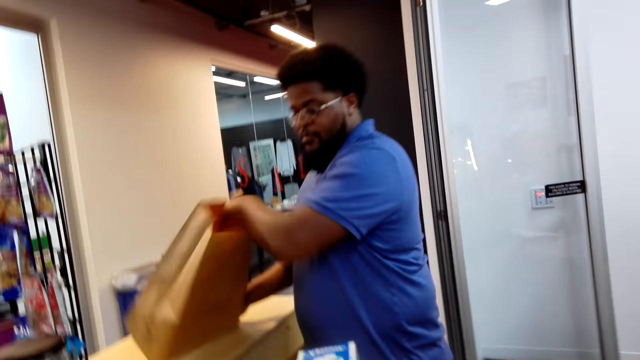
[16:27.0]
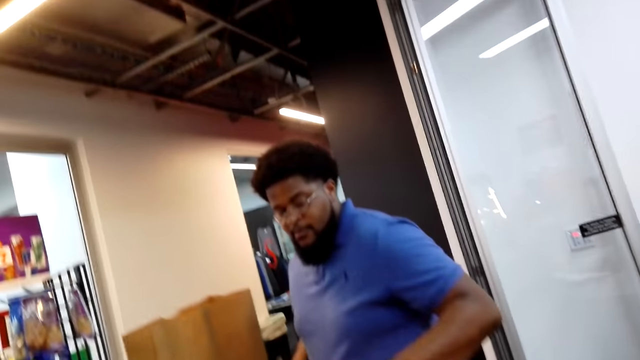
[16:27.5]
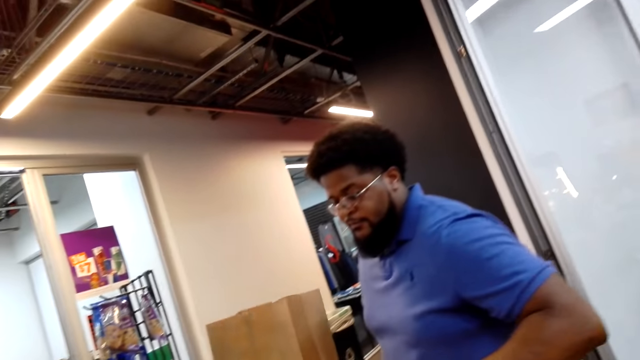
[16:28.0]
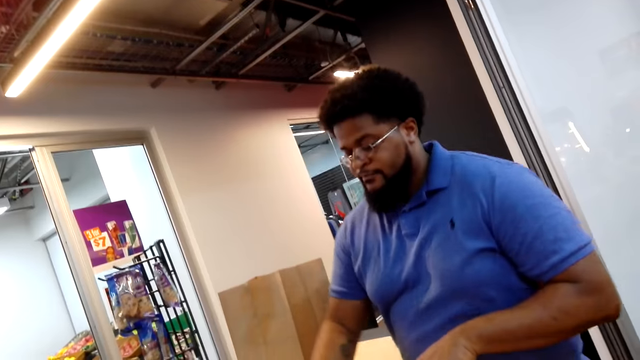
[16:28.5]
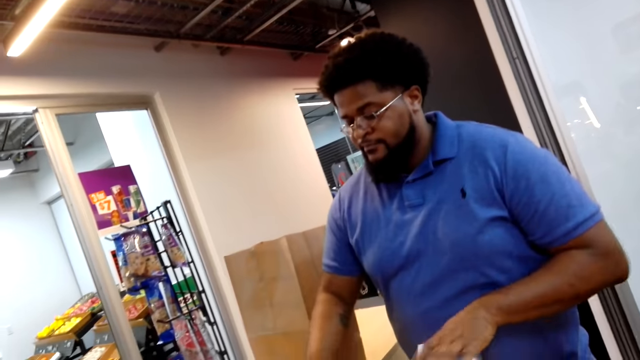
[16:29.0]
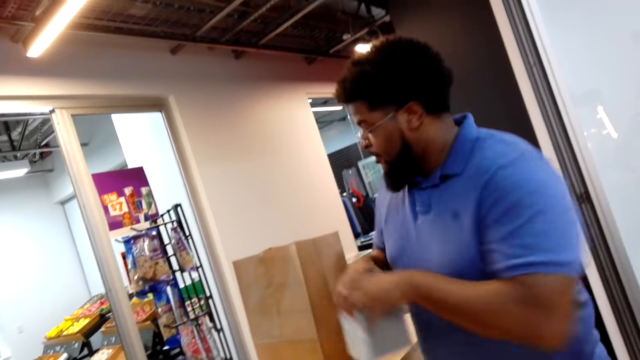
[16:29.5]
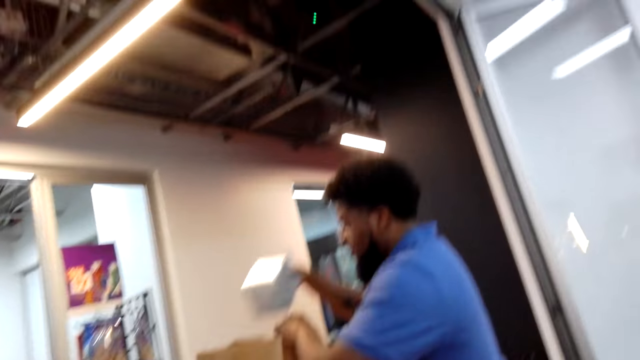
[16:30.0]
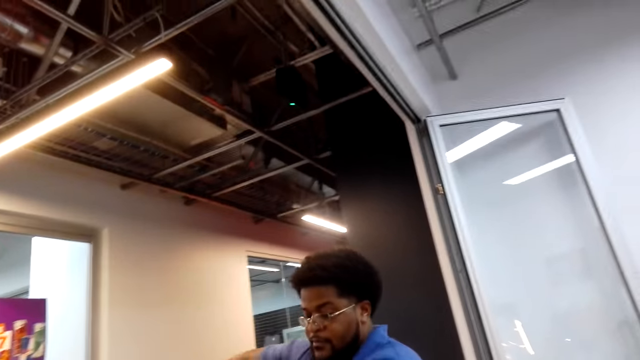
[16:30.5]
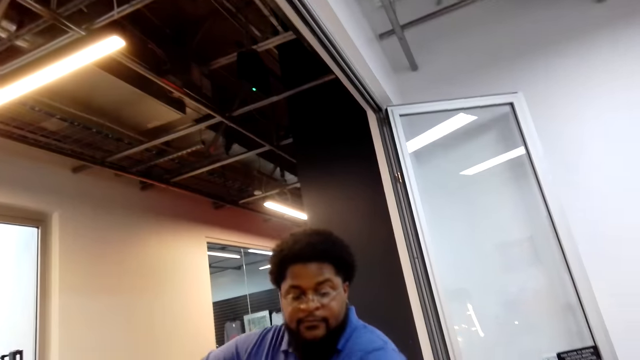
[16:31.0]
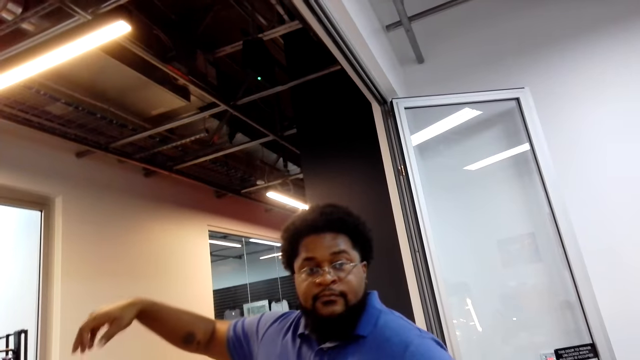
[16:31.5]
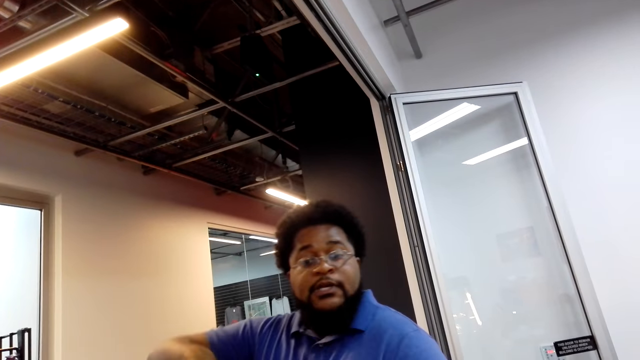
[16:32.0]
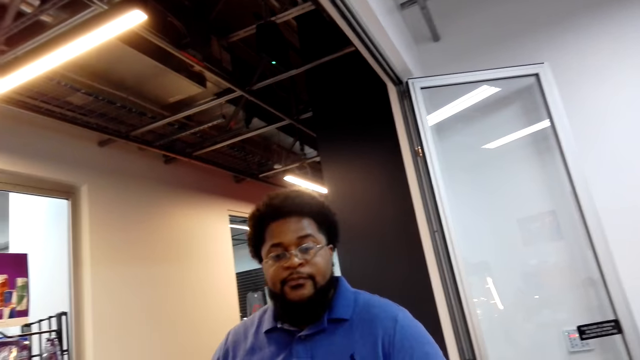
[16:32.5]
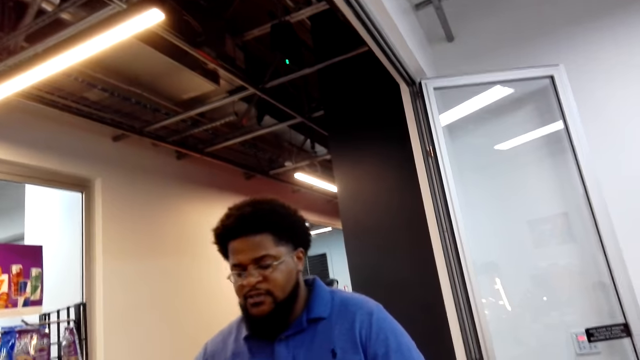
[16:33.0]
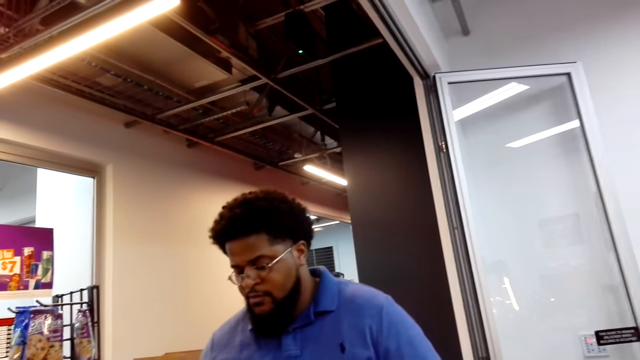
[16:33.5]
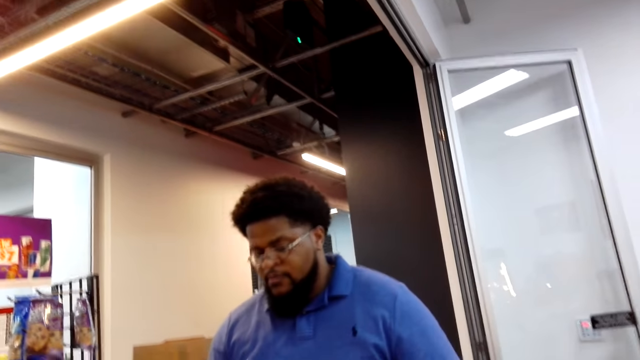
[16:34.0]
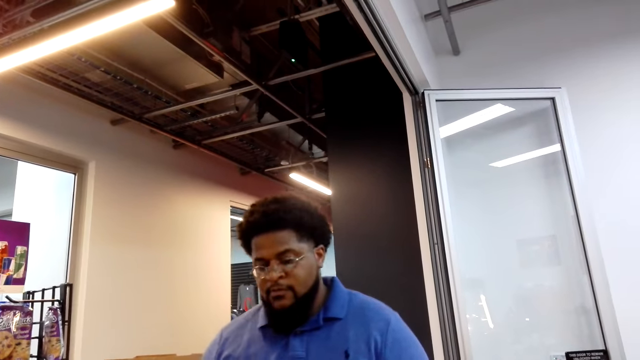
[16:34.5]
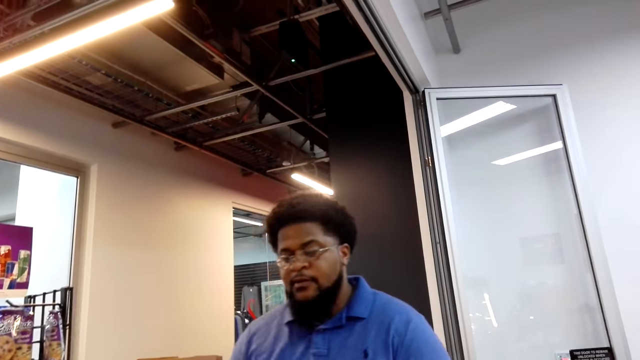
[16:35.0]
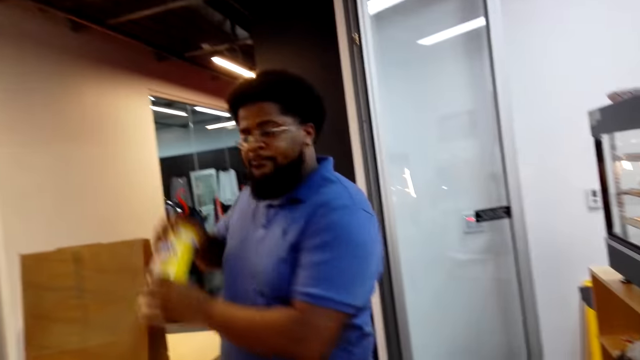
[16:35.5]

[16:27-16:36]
A man calculates the cost of the goods. The man packs items in the packing bag.

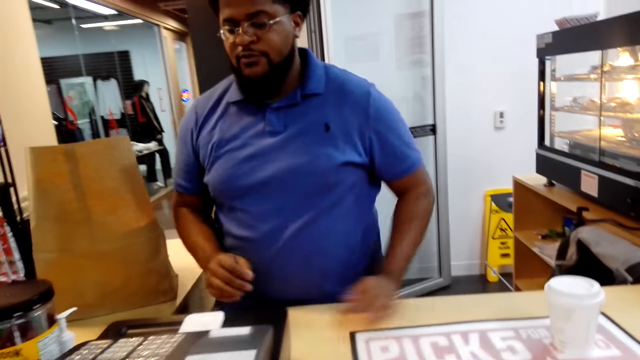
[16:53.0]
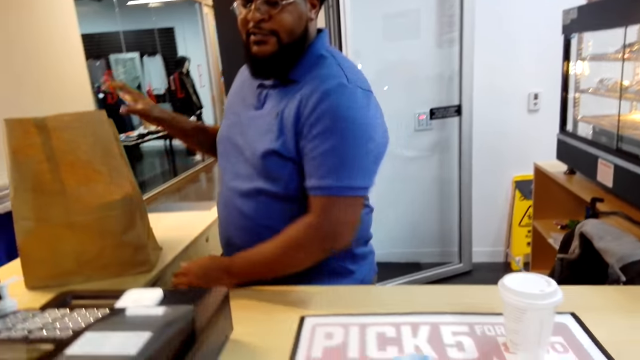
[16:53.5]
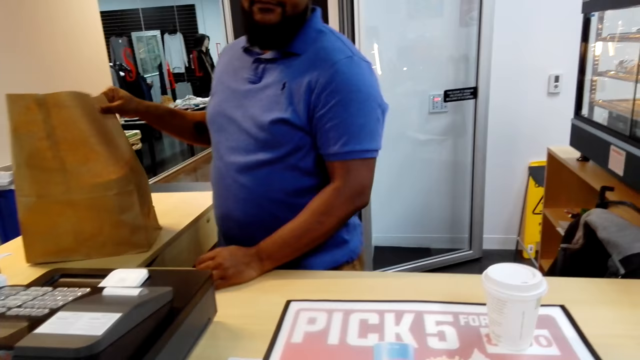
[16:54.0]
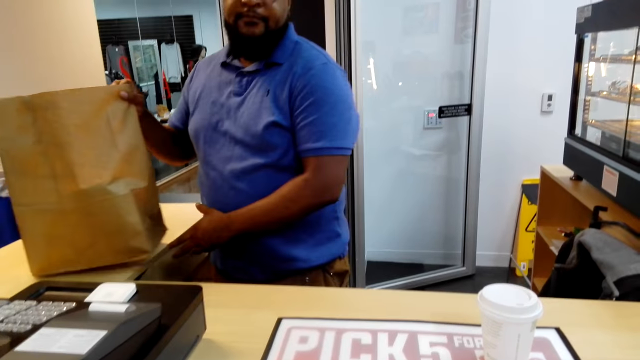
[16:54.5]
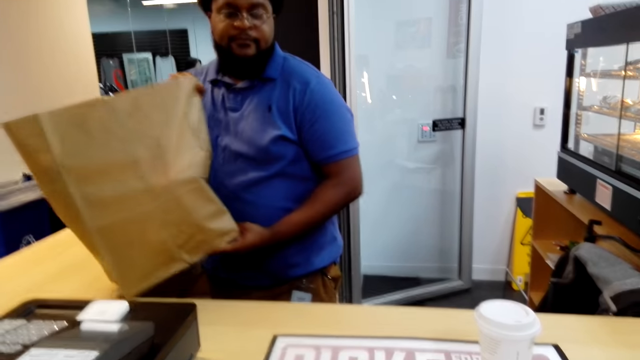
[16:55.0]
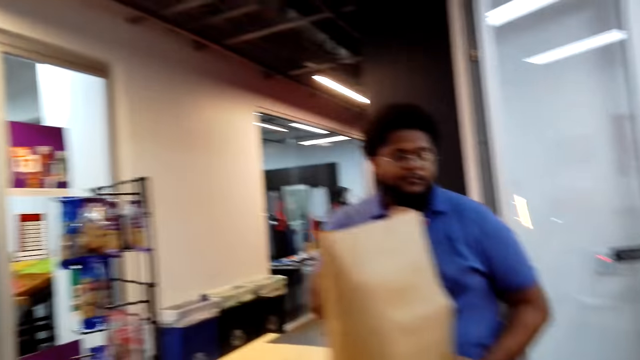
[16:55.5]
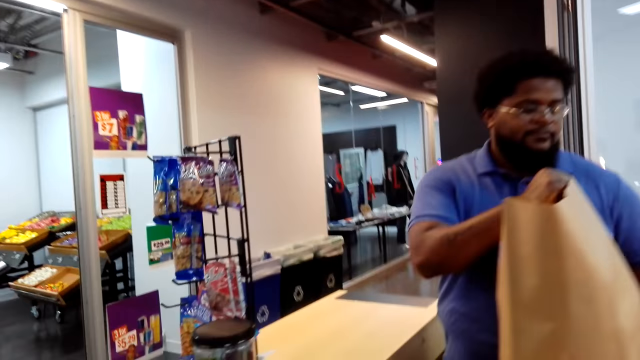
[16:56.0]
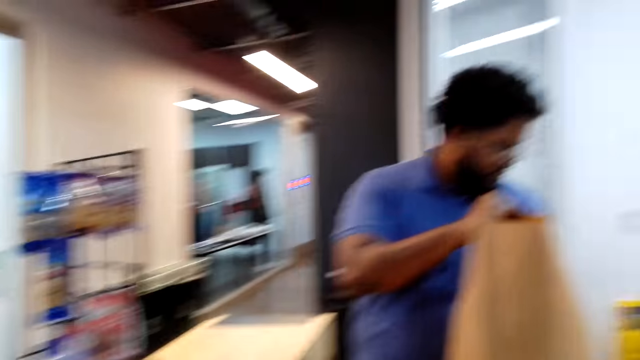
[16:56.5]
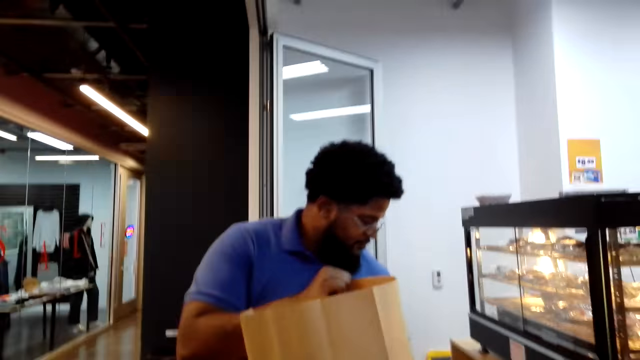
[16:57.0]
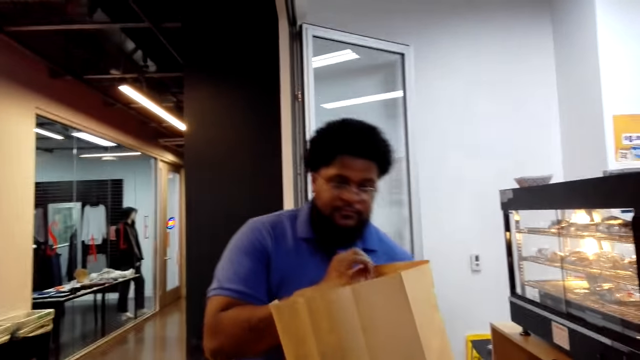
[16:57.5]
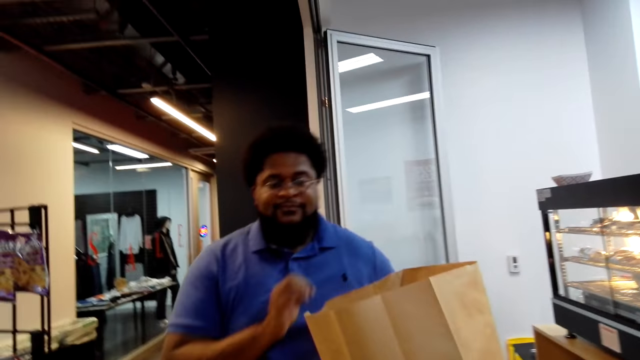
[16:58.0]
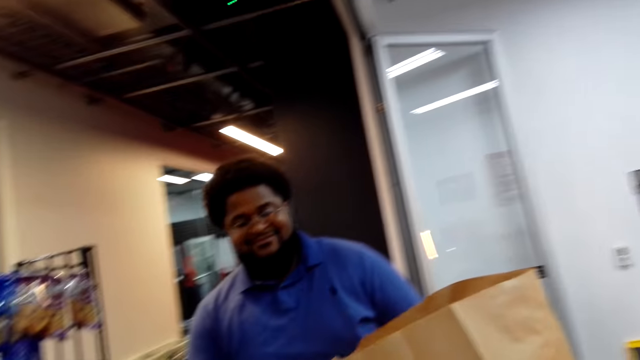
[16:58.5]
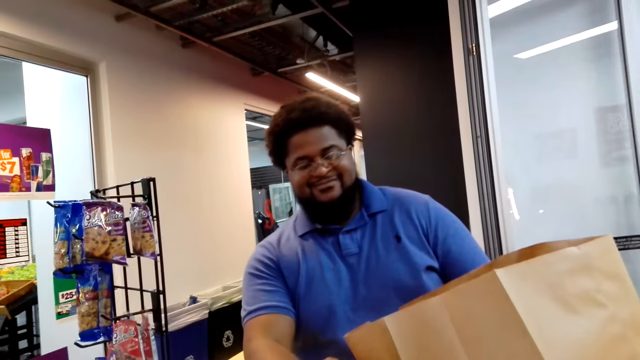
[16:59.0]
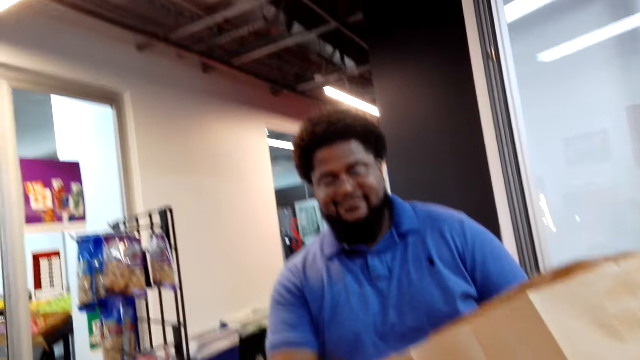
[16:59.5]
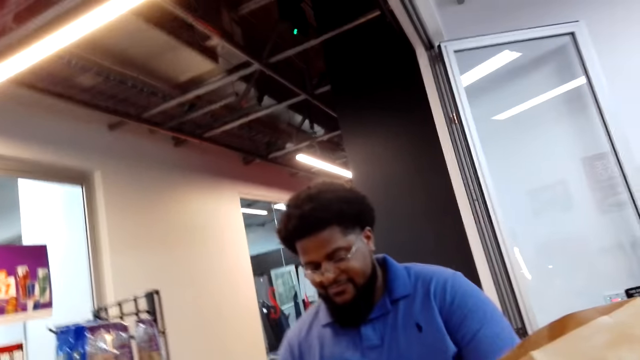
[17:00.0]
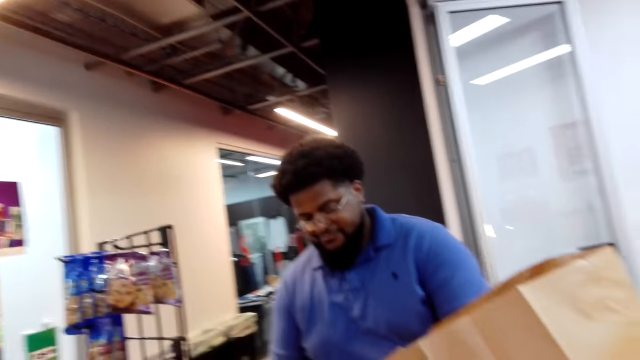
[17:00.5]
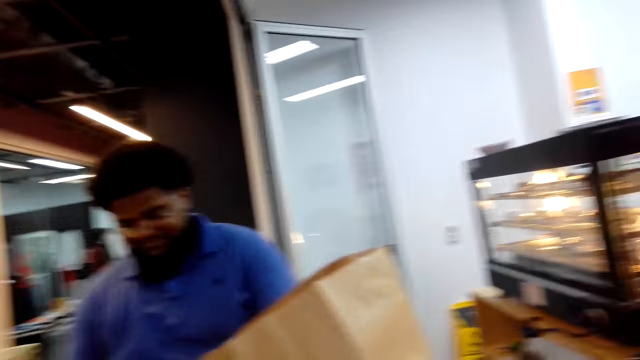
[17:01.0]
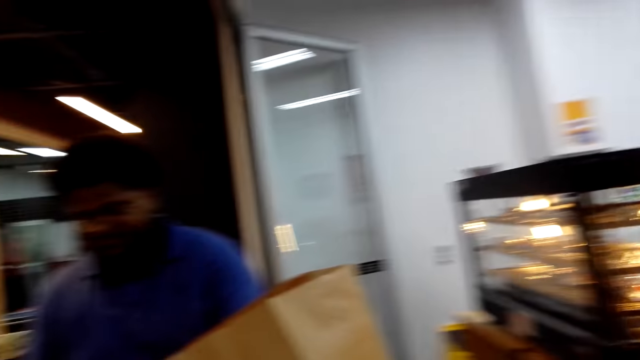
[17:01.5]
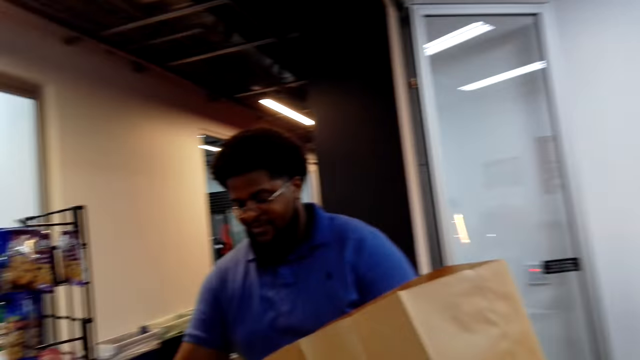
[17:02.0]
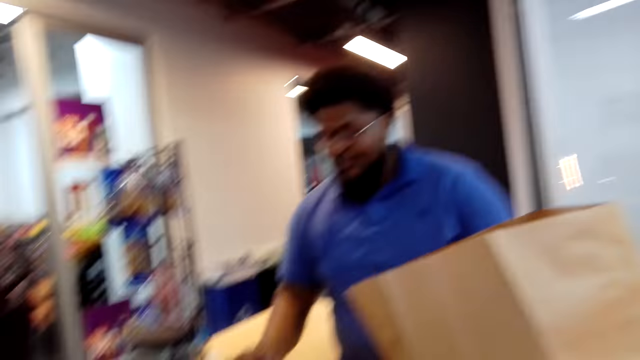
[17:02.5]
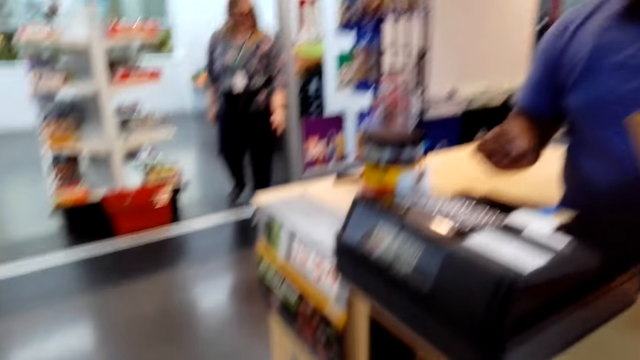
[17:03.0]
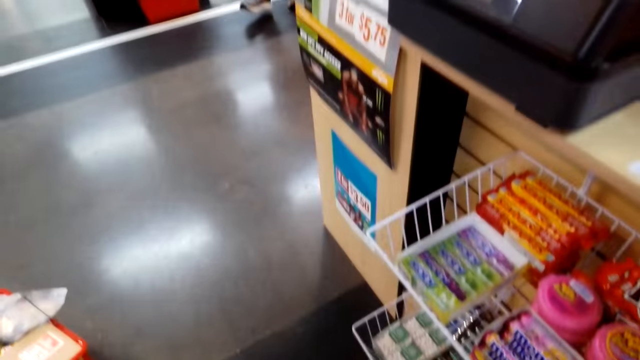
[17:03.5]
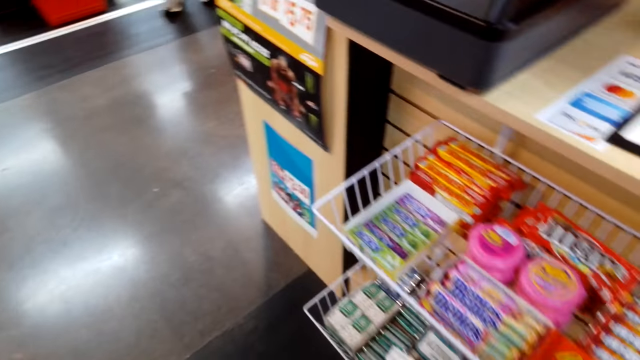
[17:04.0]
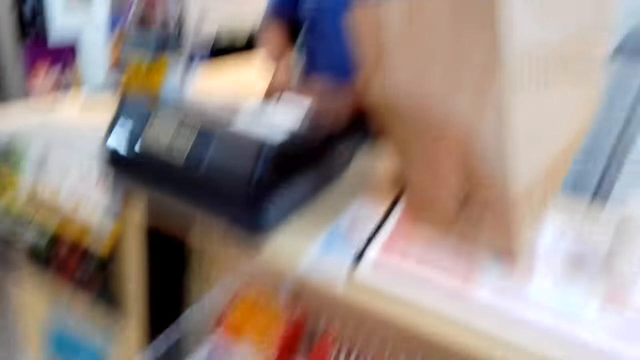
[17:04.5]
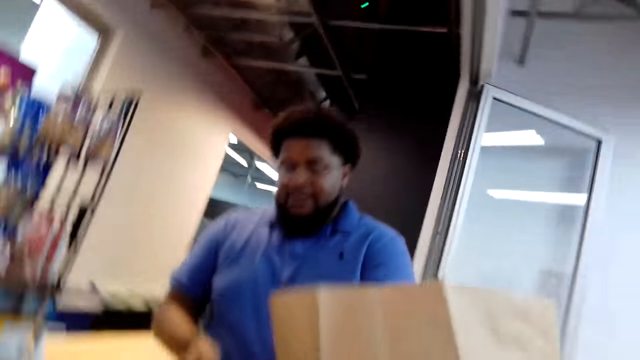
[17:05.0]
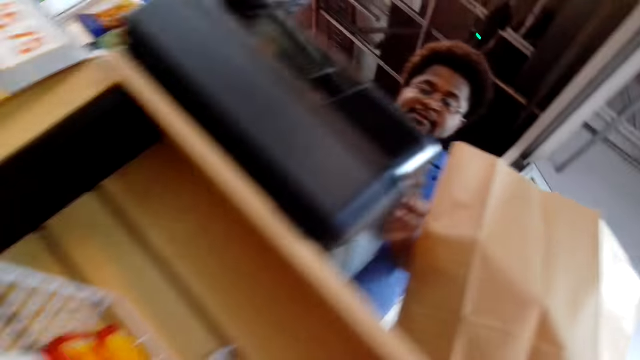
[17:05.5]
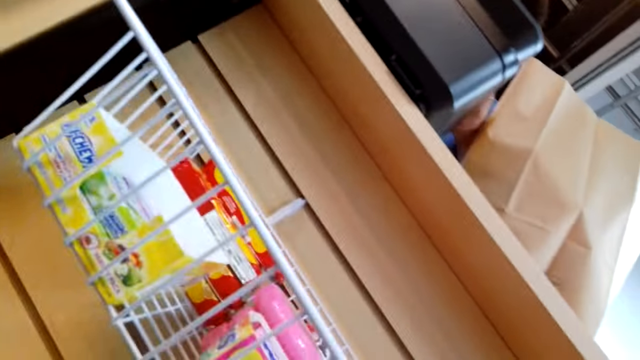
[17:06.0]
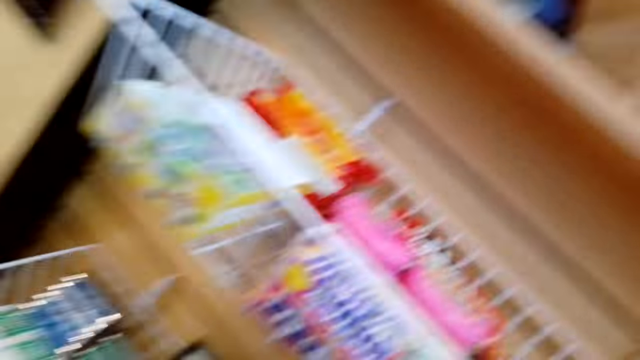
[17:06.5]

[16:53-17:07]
The man moves the bag. The camera wearer points up.
